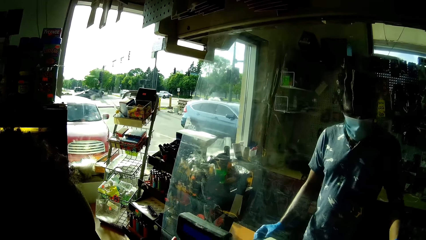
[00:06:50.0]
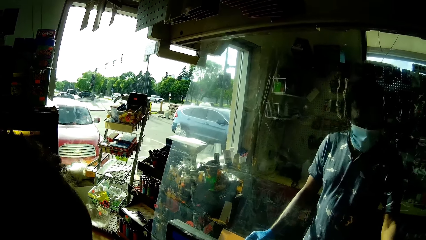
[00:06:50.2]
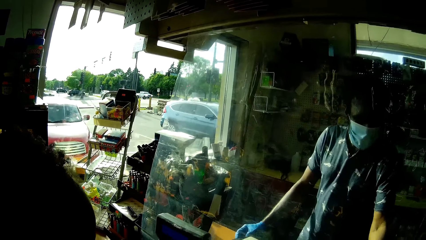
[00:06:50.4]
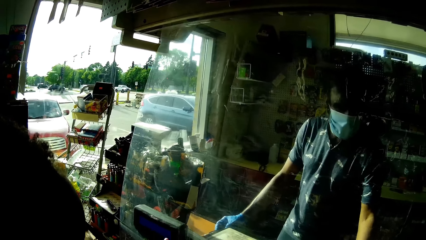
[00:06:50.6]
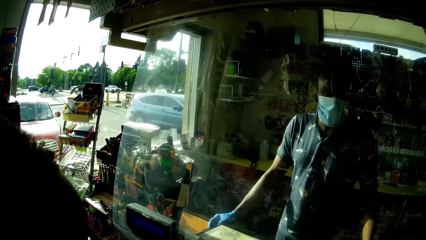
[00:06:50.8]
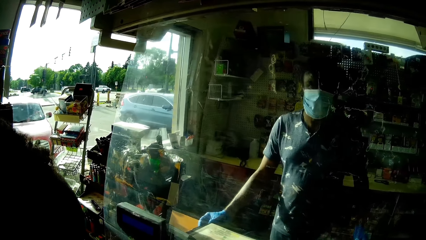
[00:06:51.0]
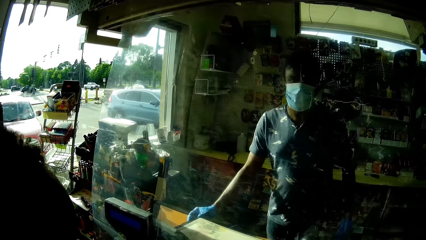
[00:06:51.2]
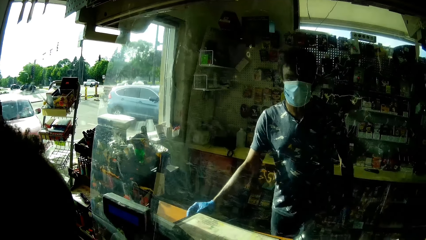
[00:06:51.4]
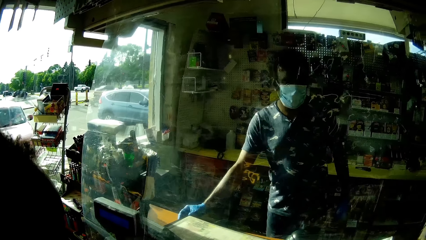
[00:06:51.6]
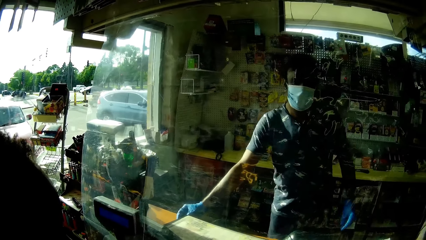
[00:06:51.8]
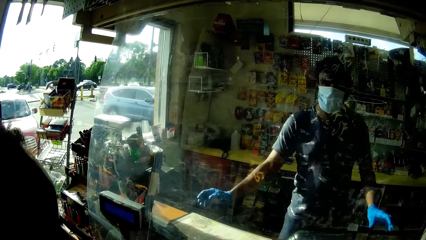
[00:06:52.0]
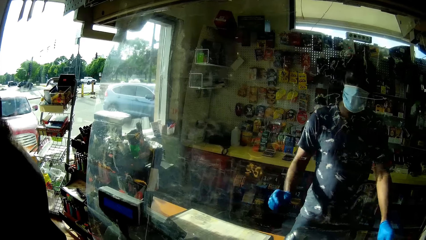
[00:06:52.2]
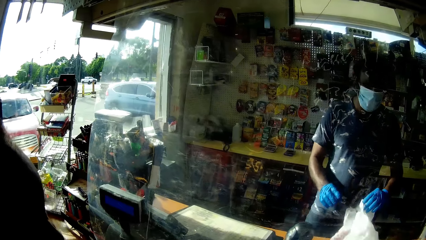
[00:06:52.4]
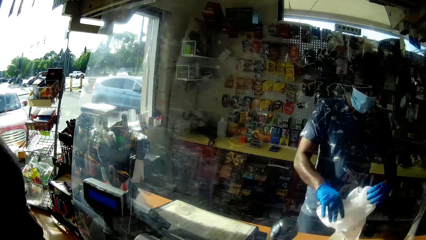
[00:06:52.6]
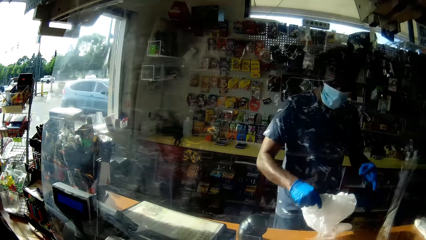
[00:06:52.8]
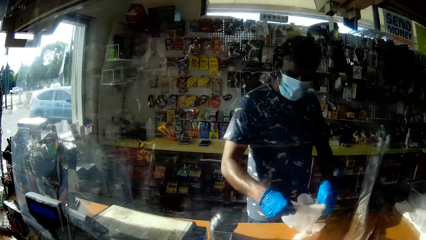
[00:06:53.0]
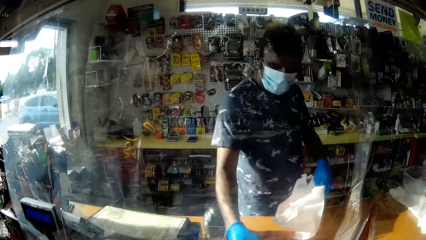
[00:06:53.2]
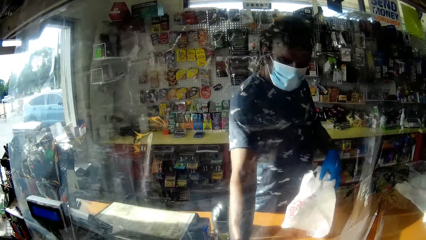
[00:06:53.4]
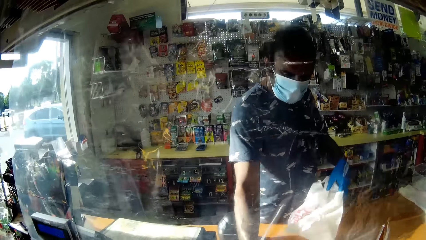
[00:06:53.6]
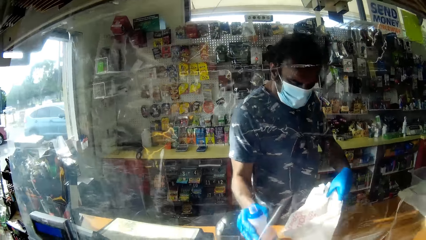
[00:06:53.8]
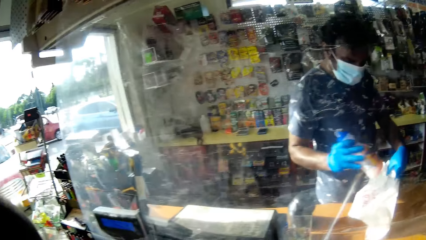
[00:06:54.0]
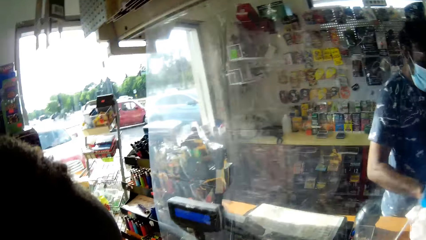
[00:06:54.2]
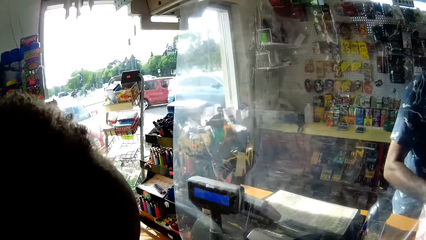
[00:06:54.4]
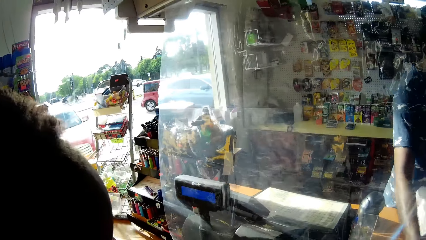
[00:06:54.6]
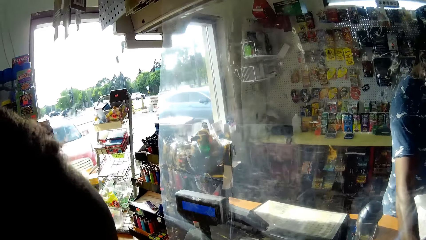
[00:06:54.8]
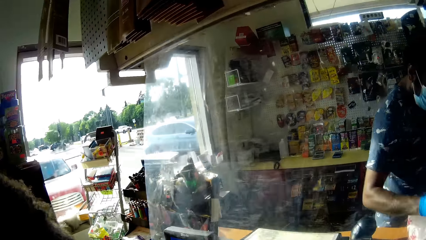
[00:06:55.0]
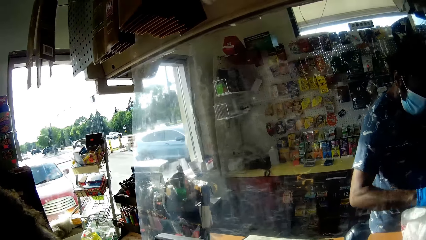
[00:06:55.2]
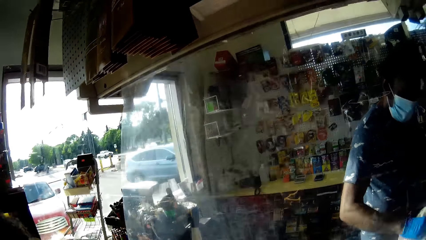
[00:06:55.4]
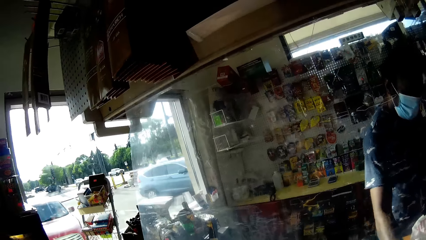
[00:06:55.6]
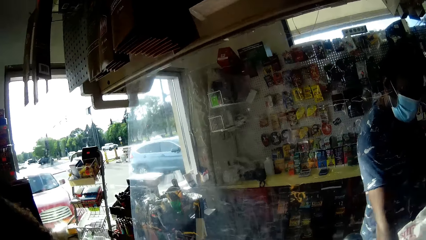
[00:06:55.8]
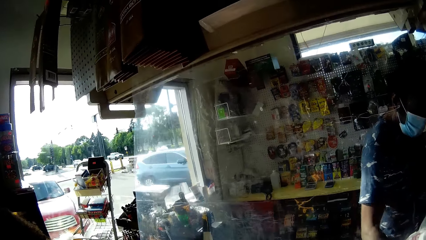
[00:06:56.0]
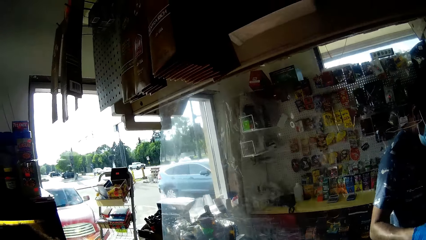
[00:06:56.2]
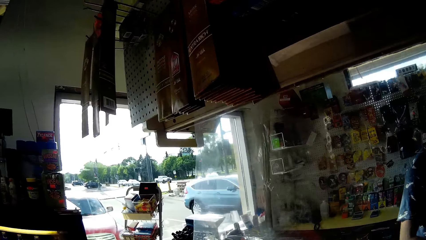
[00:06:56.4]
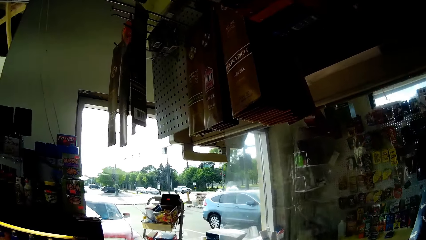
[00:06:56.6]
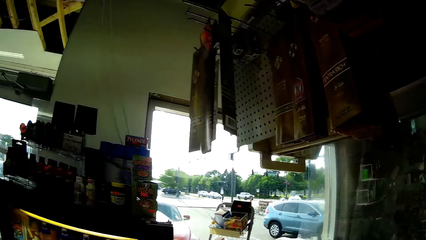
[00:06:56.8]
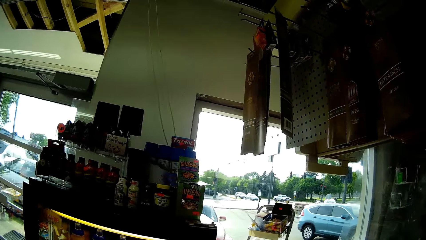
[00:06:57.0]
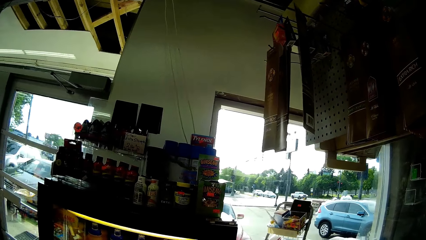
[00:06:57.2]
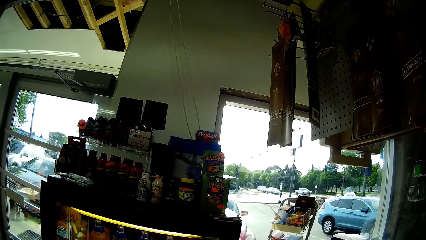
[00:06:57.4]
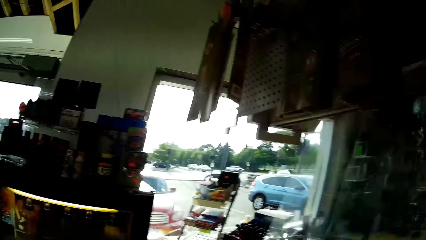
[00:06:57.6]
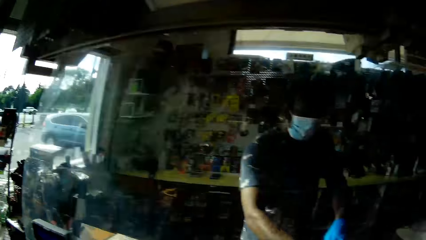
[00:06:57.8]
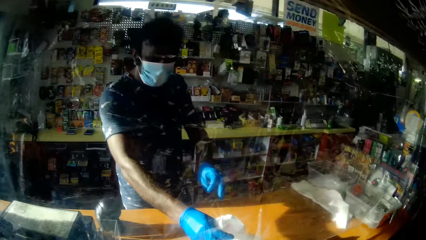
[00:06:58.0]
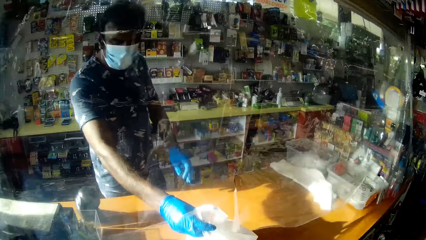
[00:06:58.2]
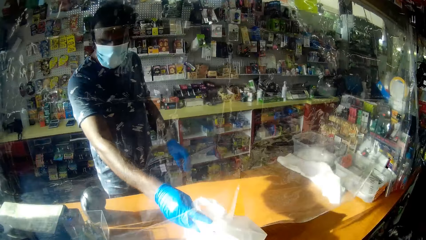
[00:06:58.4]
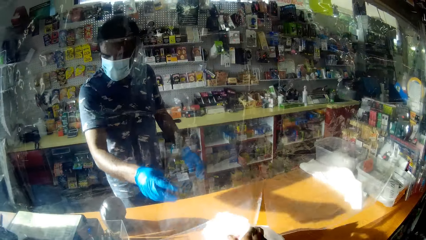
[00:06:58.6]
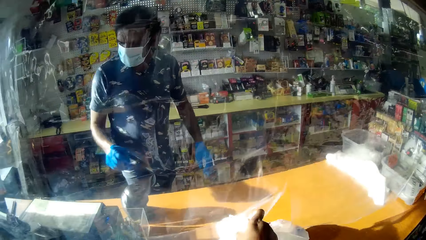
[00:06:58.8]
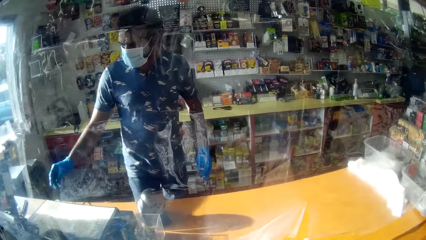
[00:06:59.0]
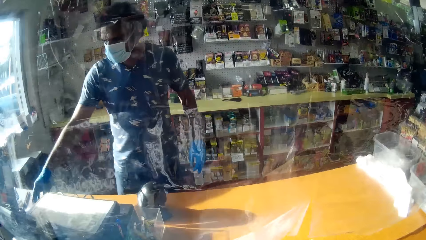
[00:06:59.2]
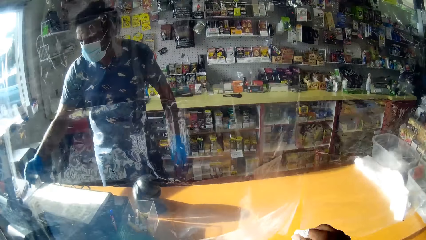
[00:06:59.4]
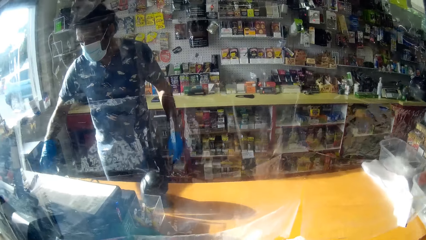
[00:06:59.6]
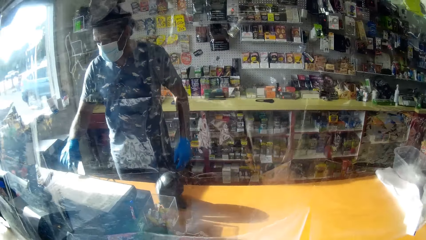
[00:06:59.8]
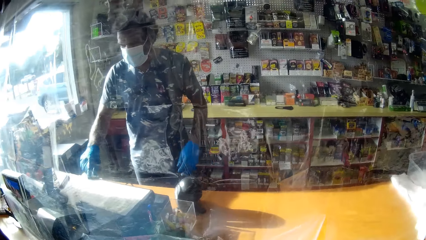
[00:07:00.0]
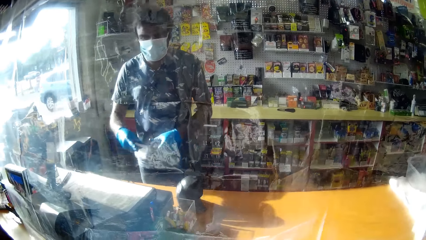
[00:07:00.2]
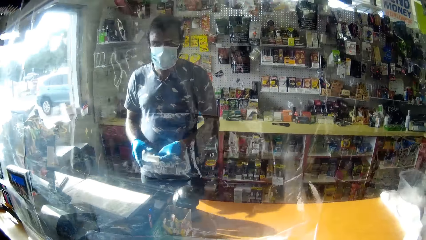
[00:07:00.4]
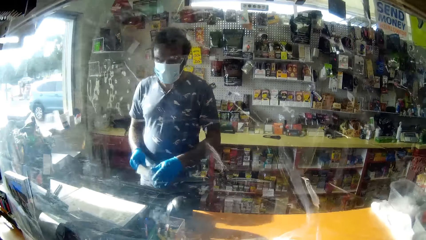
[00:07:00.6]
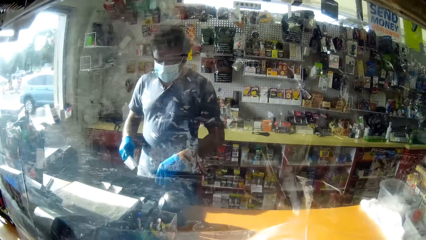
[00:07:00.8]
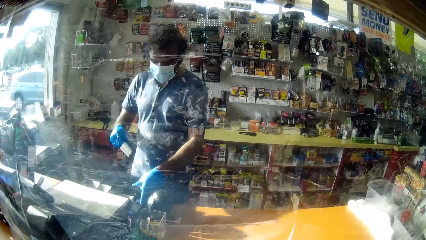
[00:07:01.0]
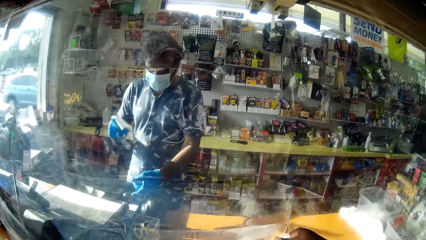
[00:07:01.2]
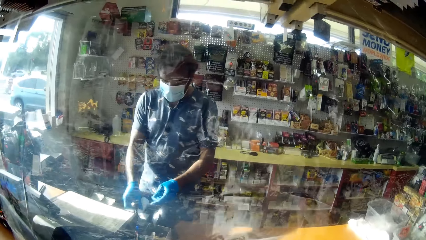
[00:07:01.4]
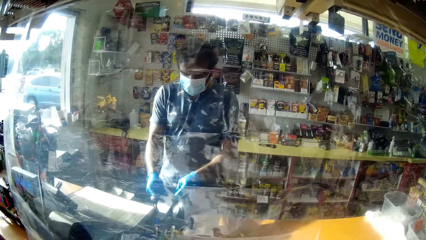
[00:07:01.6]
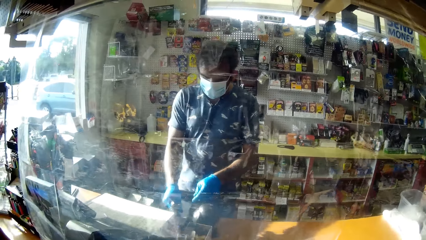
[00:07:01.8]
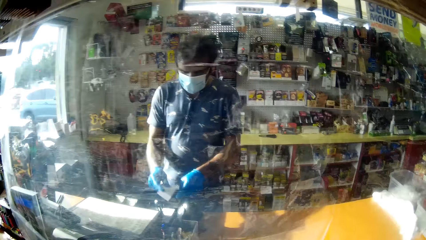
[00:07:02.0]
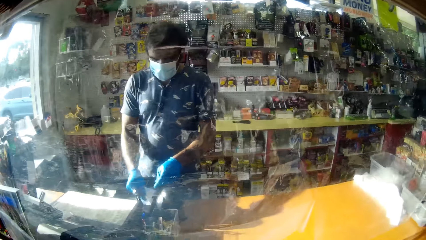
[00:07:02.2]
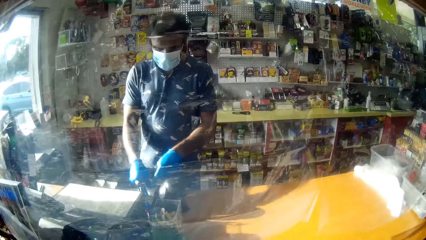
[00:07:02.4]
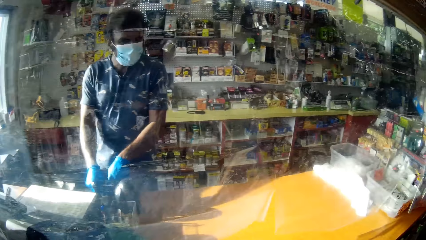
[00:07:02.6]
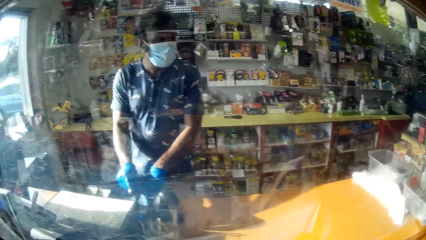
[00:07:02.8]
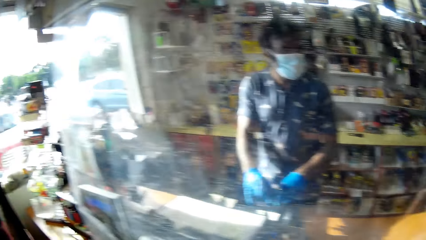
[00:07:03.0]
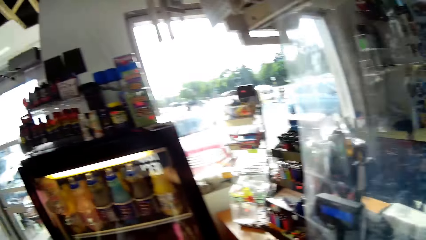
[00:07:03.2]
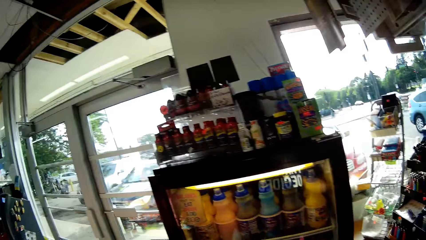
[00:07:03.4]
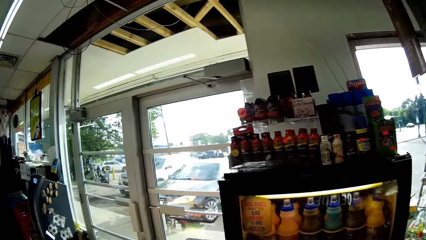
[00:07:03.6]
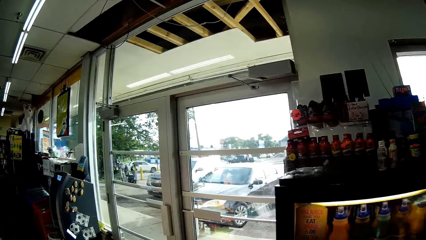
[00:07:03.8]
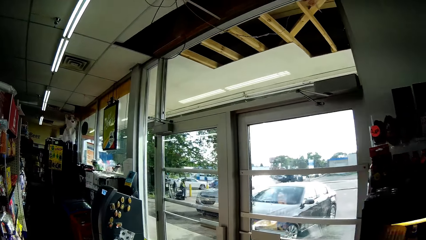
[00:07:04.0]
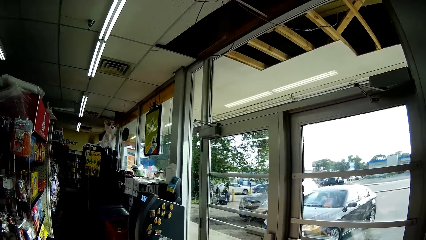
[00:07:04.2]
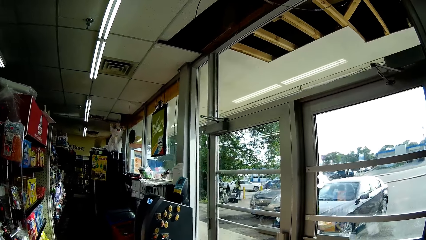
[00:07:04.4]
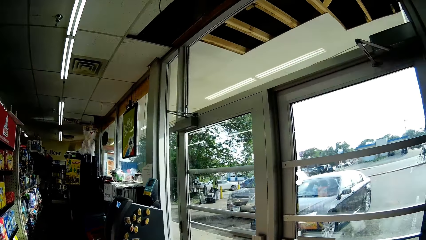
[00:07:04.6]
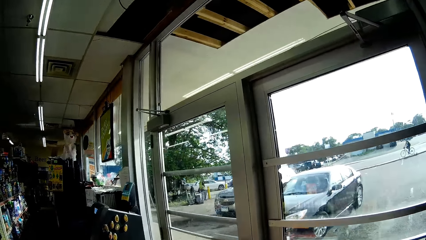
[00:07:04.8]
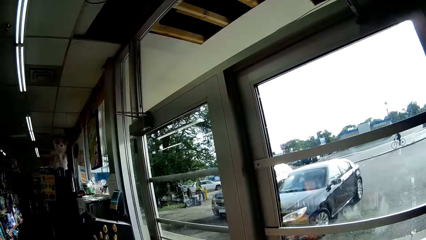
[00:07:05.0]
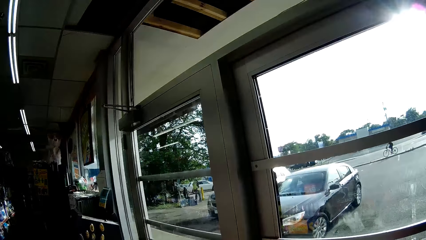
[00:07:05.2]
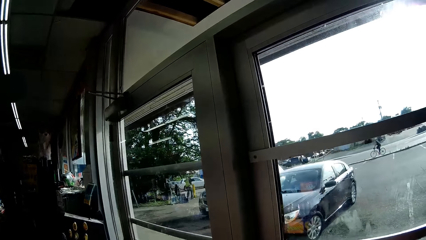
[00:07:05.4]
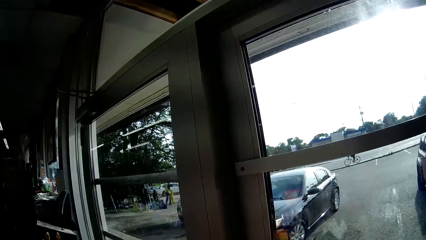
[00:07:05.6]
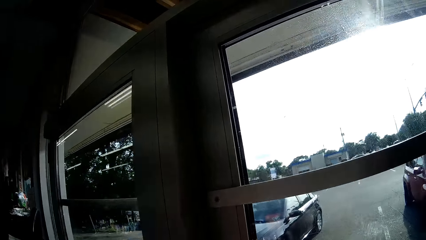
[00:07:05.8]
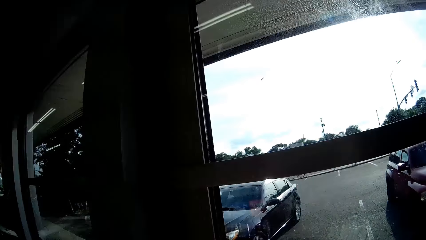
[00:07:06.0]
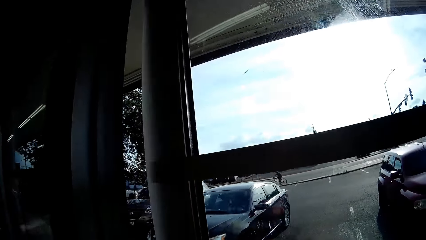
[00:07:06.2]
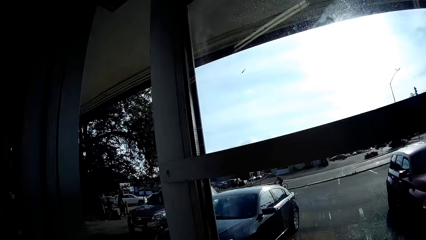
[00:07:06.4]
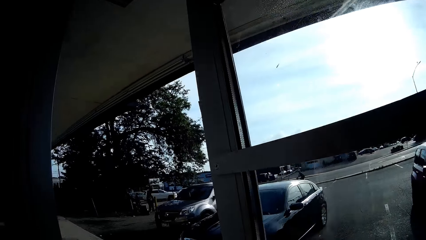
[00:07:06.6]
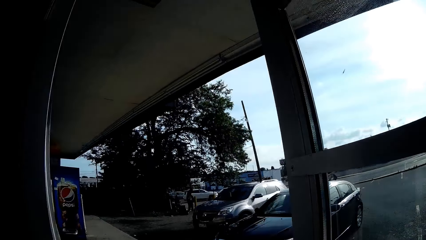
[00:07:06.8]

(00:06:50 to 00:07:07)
The cashier picks the polythene bag from the countertop with his gloved left hand, holds the polythene bag with his gloved hands, places the blue bottle in the polythene bag with his gloved right hand, and picks groceries from the countertop into the polythene bag with his gloved right hand. The cashier hands the camera wearer the polythene bag with his gloved right hand. The camera wearer takes paper. The cashier picks up a receipt from the system with his gloved right hand. The cashier holds the receipt with his gloved hands. The cashier holds a countertop receipt drawer with his gloved left hand. The cashier holds the receipt with his gloved hands. The cashier places the receipt in the drawer with his gloved right hand. The cashier flaps the receipt with his gloved right hand. The cashier places the receipt in the drawer with his gloved right hand. The camera wearer talks to the boy and the girl. She walks away from the countertop. She opens the supermarket exit door with her hands.
